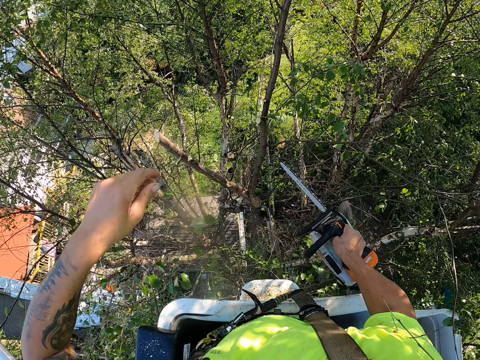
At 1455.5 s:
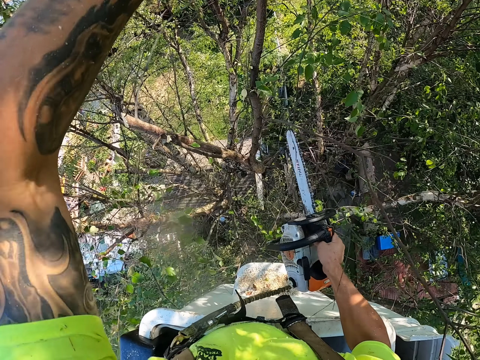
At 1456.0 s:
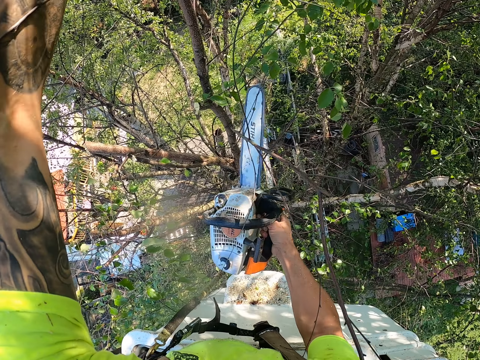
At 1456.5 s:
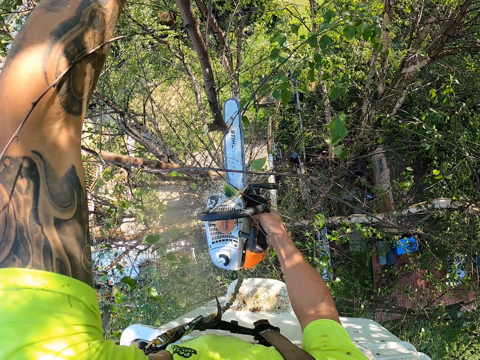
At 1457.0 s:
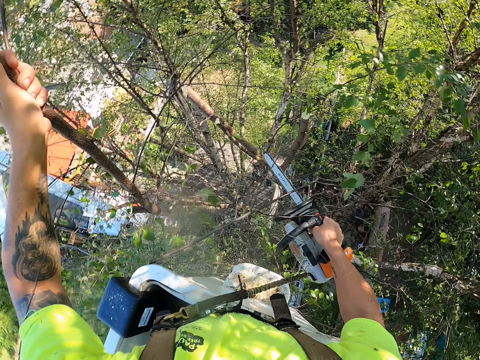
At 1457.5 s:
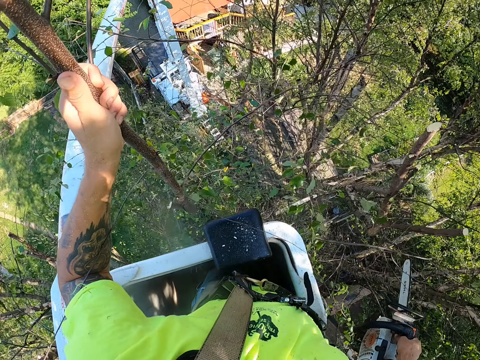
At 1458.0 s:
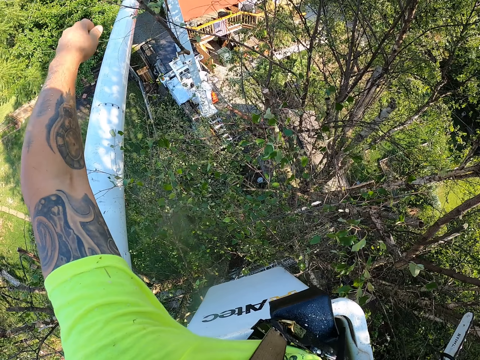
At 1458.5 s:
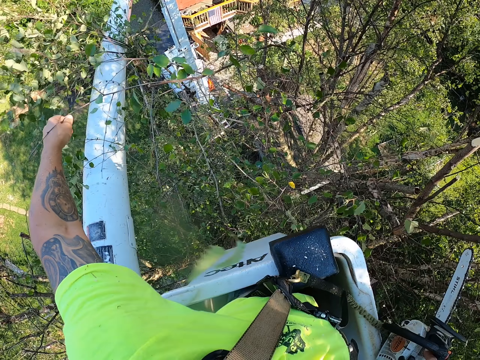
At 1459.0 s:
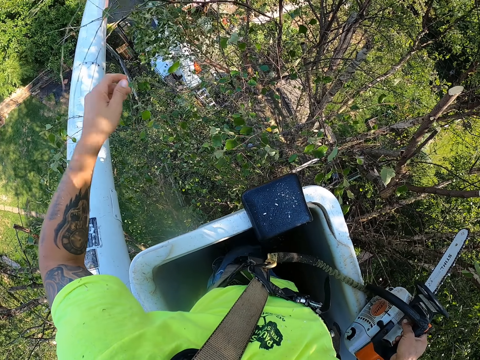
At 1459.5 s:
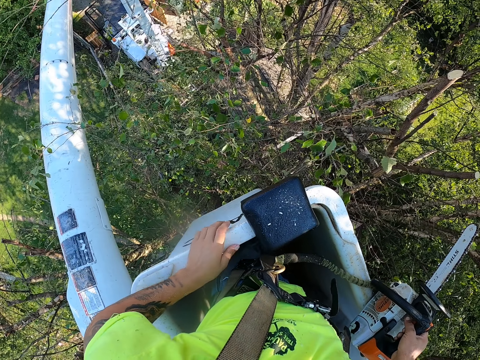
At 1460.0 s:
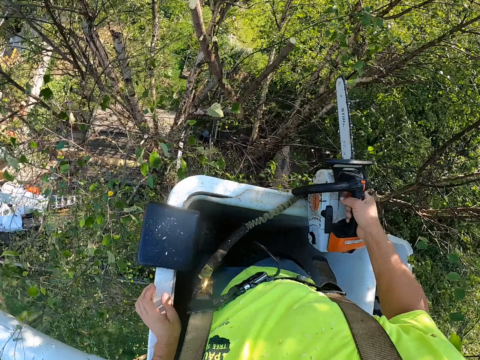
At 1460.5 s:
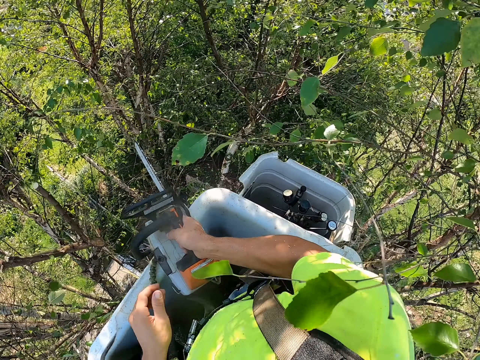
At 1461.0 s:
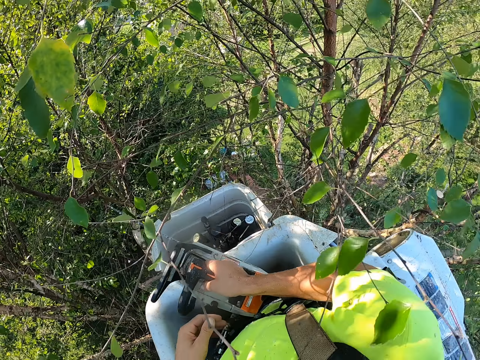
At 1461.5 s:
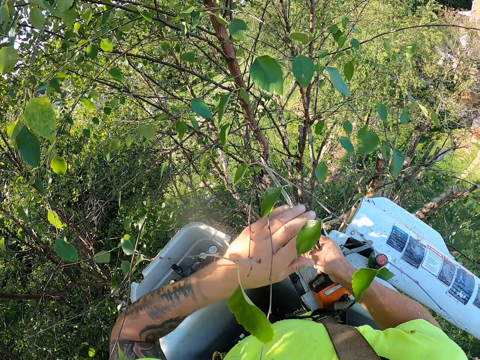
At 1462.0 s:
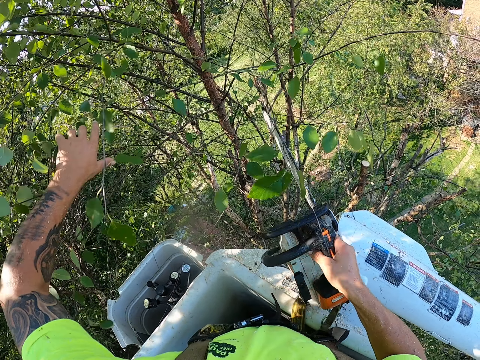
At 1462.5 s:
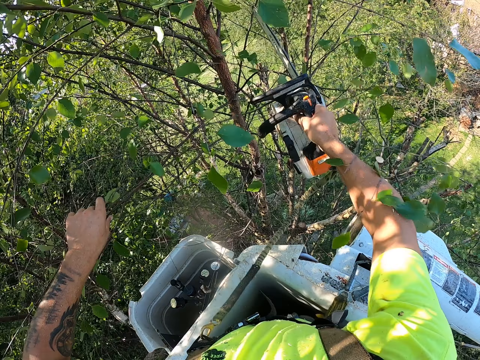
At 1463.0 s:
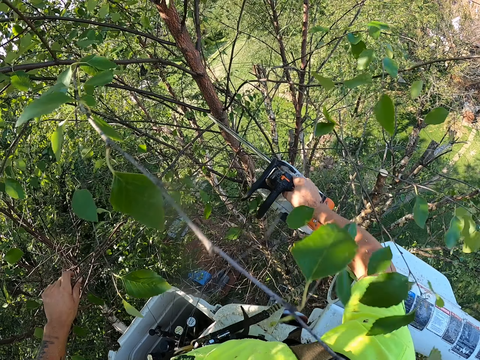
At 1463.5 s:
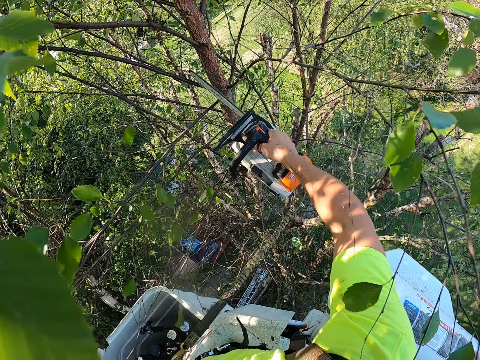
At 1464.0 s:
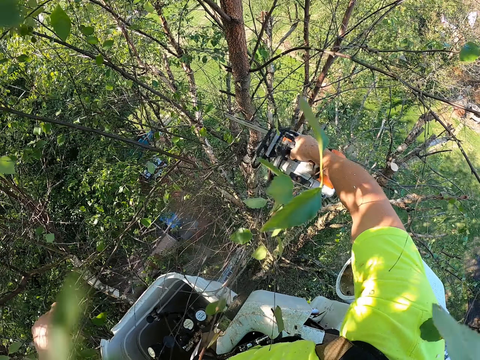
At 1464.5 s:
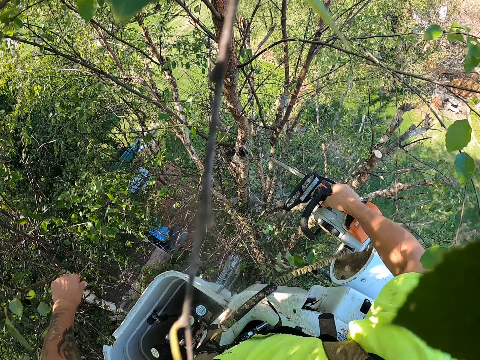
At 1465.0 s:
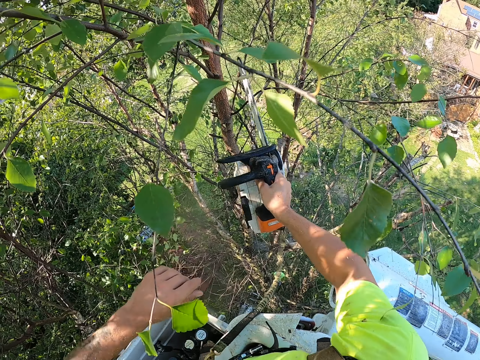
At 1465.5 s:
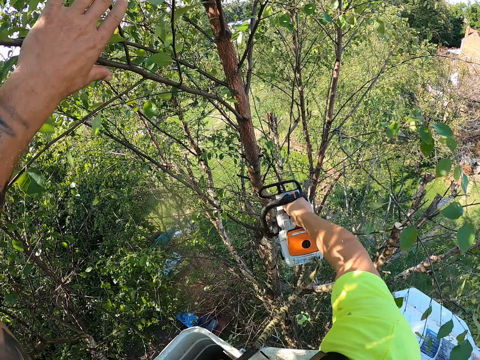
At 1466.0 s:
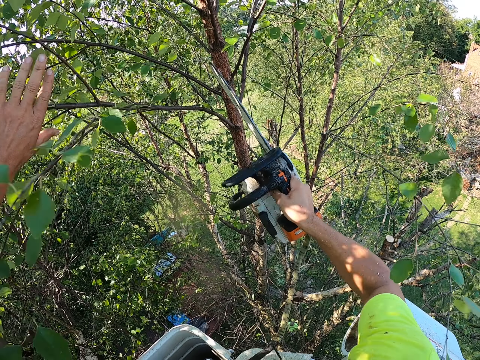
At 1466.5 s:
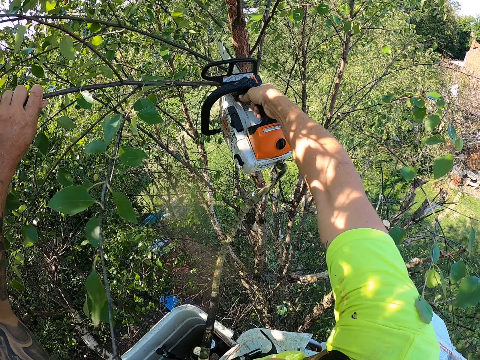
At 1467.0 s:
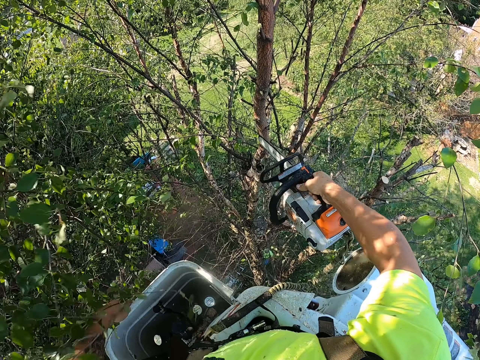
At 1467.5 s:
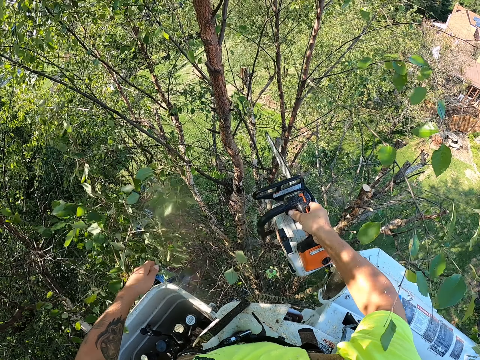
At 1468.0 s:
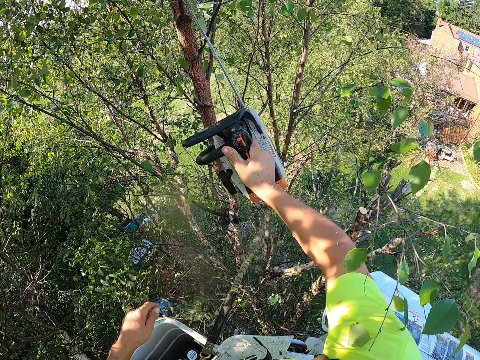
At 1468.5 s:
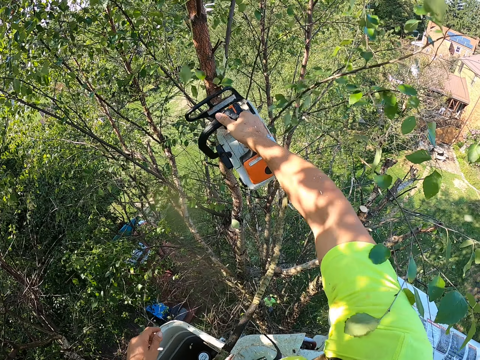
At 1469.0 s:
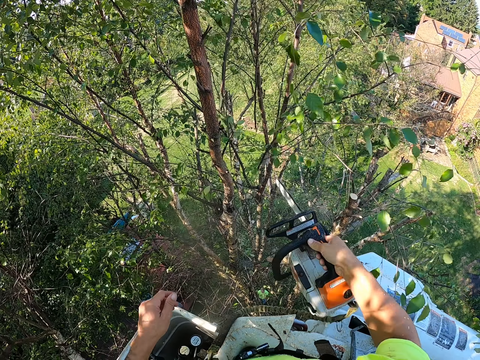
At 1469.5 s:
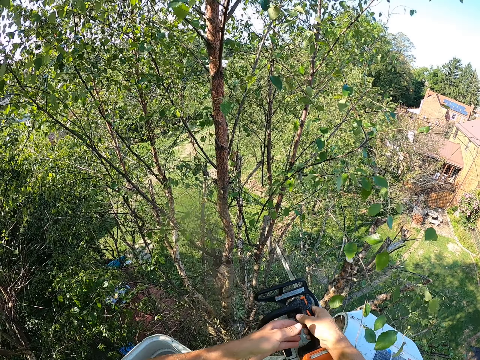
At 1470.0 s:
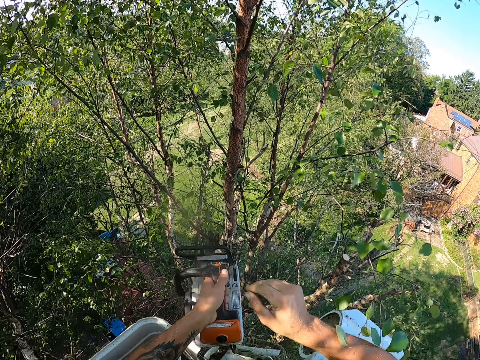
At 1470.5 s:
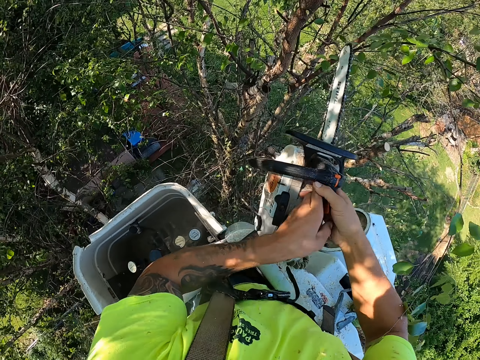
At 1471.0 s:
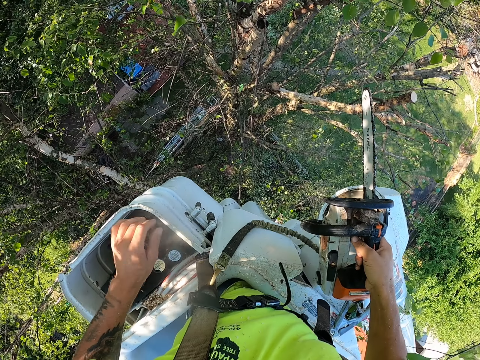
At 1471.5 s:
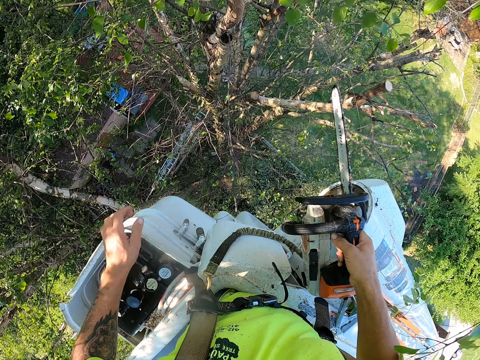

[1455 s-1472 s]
The camera wearer holds a branch of the tree with his left hand. He cuts the branch in his left hand from the tree with the chainsaw in his right hand. He throws the branch in his left hand towards the ground. He holds some twigs of a tree with his left hand. He touches the tree branch. He cuts the twigs in his left hand from the tree with the chainsaw in his right hand. He drops the twigs in his left hand towards the ground. He holds a twig of a tree with his left hand. He touches the tree branch. He cuts the twig in his left hand from the tree with the chainsaw in his right hand. He drops the tree branch. He cuts some twigs from the tree with the chainsaw in his right hand. He passes the chainsaw from his right hand to his left hand. He passes the chainsaw from his left hand to his right hand.

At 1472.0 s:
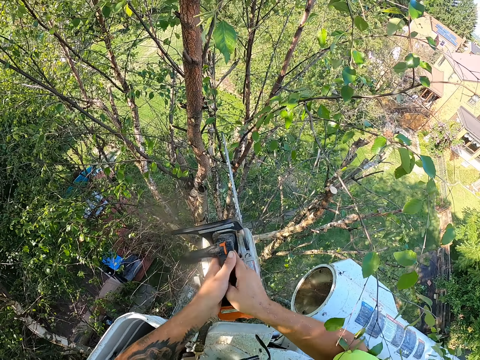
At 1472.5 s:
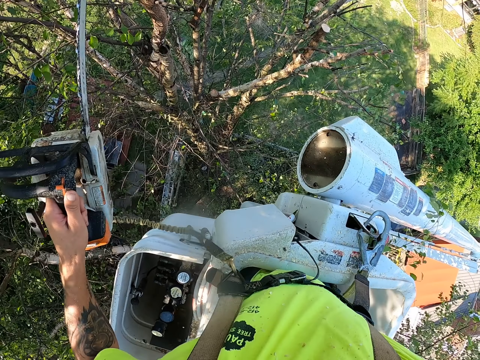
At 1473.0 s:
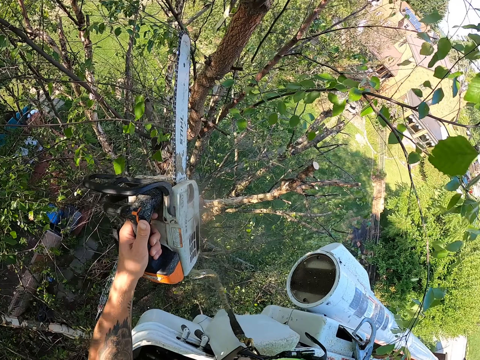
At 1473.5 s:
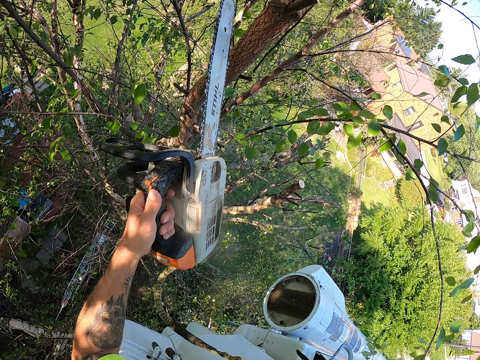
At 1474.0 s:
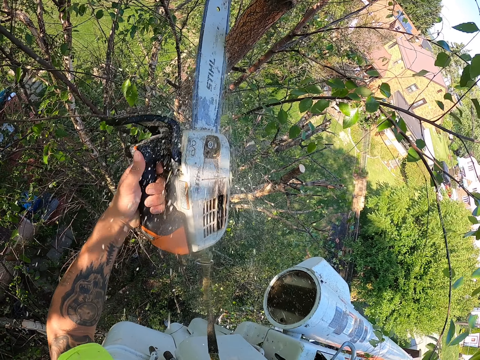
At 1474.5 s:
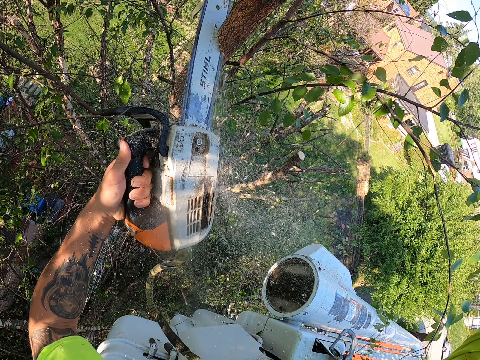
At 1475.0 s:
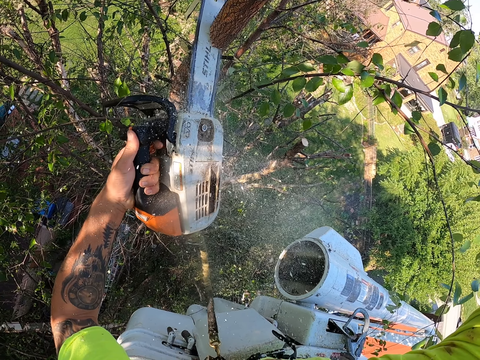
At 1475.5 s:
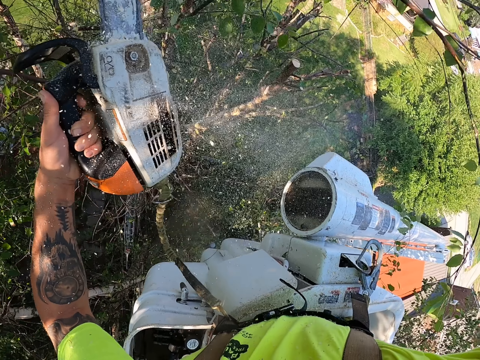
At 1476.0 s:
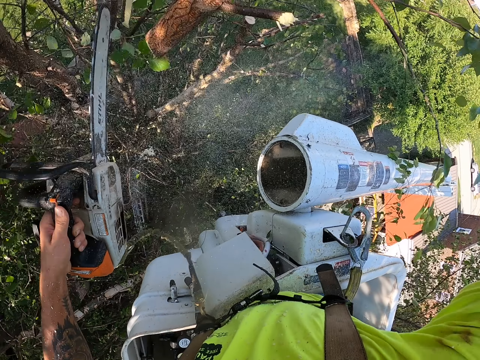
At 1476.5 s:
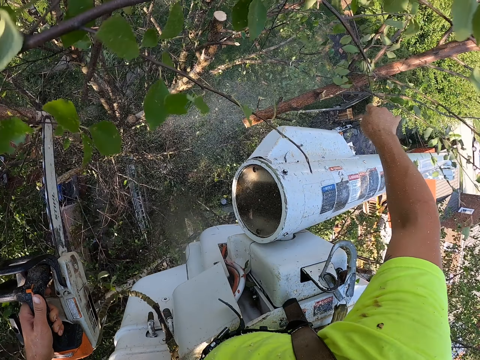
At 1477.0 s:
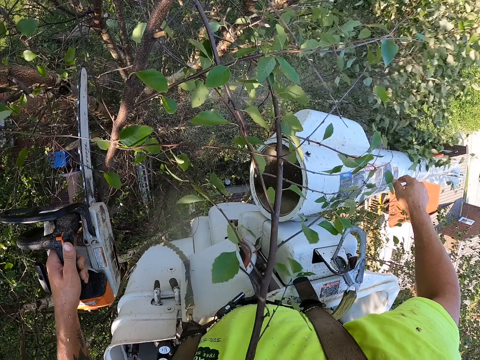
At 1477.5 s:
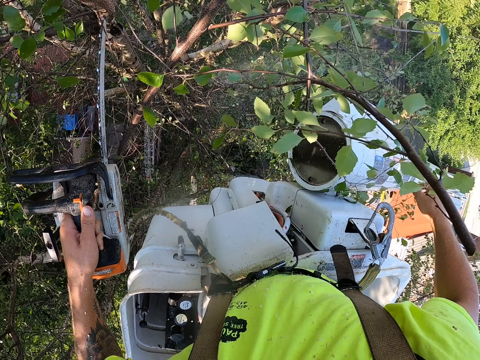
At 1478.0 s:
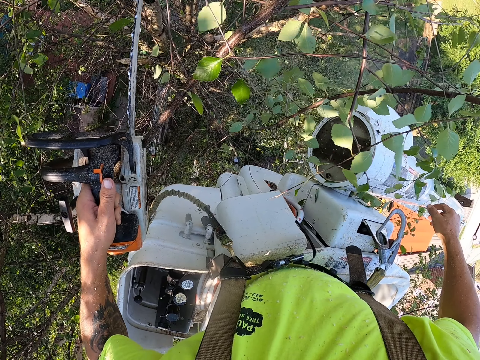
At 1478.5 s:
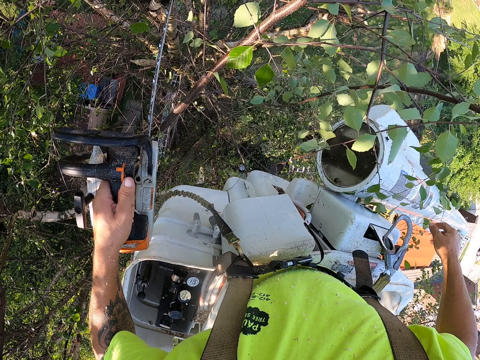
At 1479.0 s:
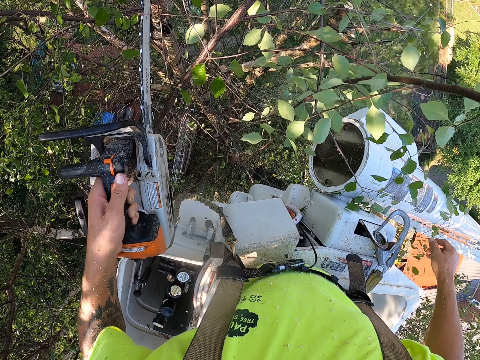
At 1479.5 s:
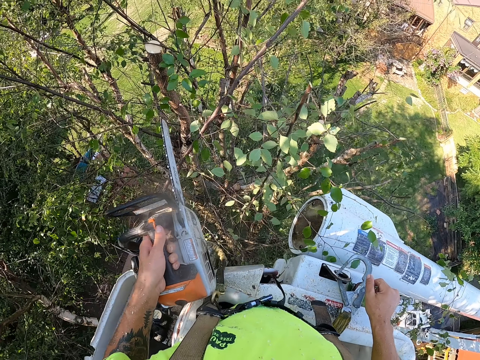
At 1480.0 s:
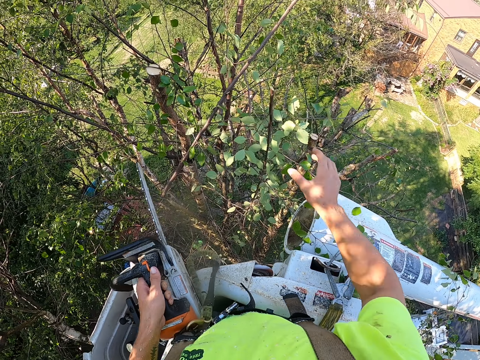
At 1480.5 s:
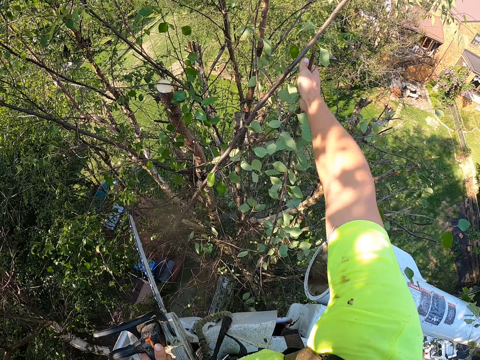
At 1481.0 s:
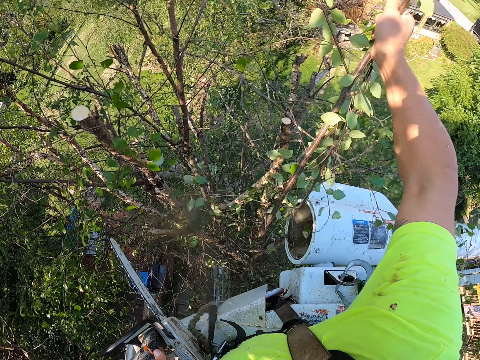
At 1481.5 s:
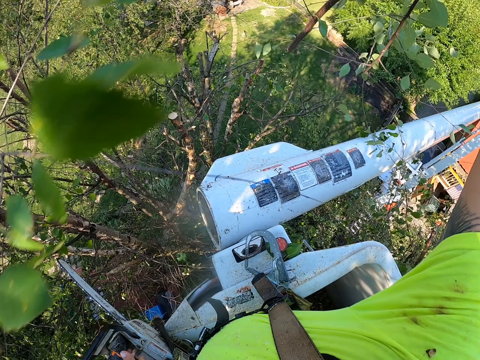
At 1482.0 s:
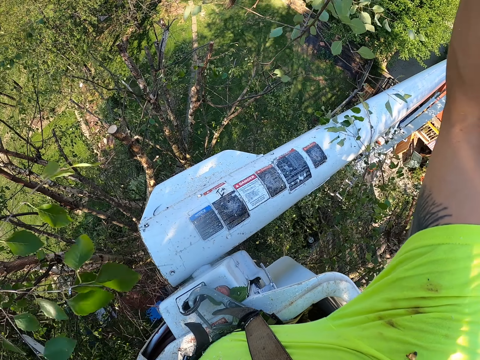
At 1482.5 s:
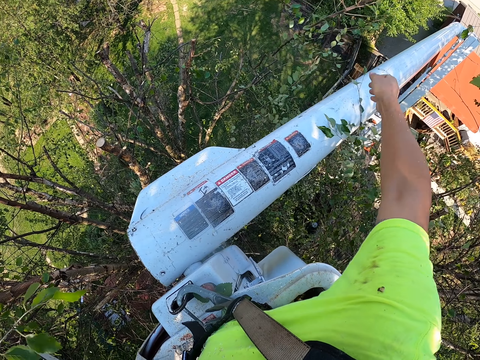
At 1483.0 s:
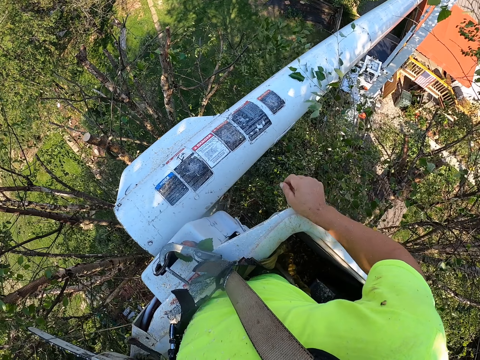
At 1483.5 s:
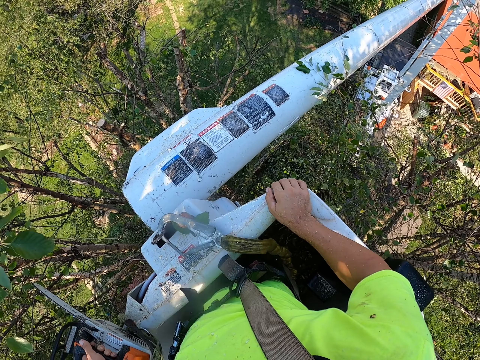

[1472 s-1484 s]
The camera wearer passes the chainsaw from his right hand to his left hand. He holds a branch of the tree with his right hand. He cuts the branch in his right hand from the tree with the chainsaw in his left hand. He drops the branch in his right hand towards the ground. He picks up the tree branch. He picks up the branch with his right hand. He throws the branch in his right hand towards the ground.
